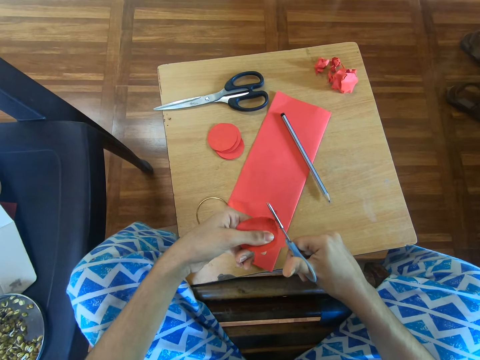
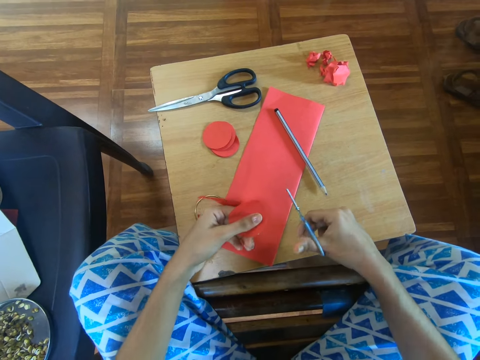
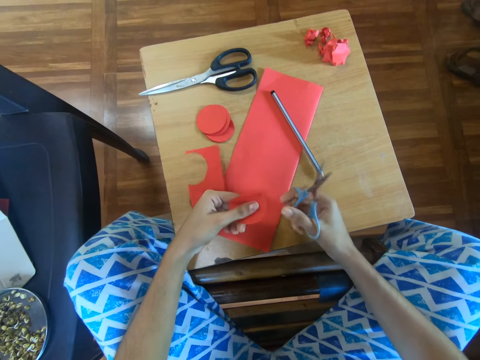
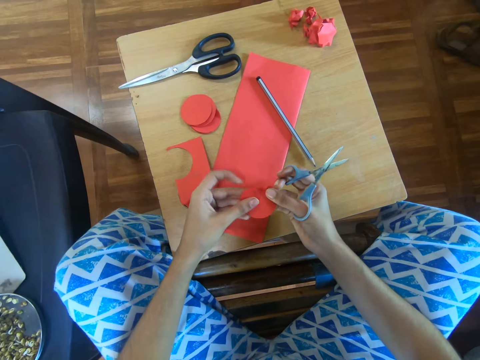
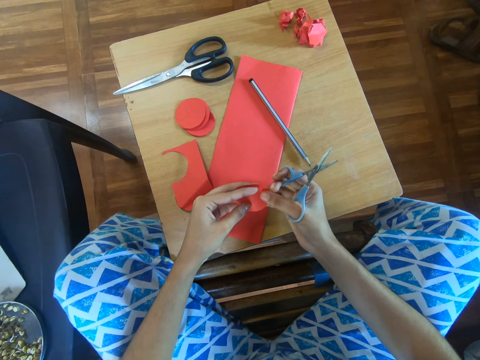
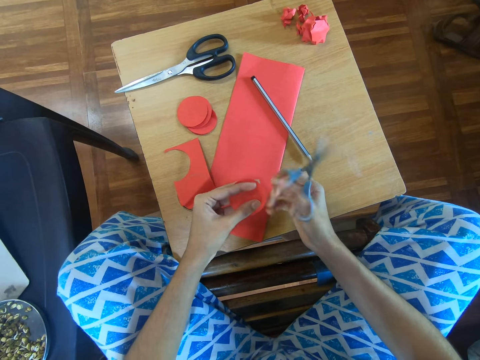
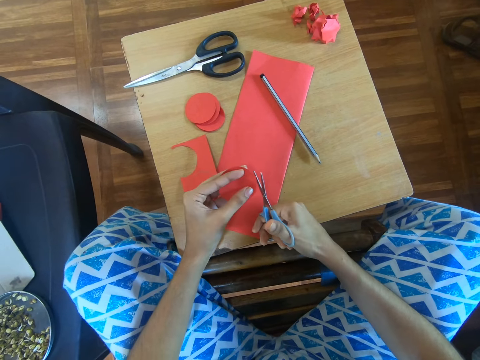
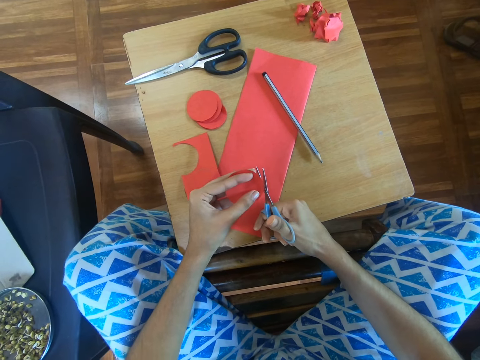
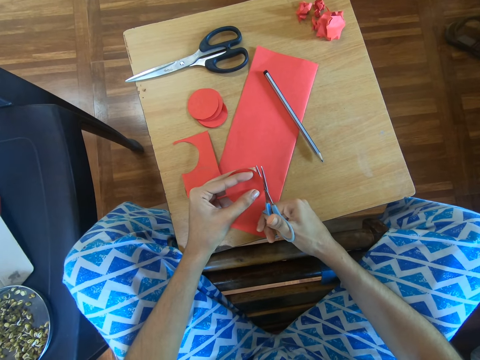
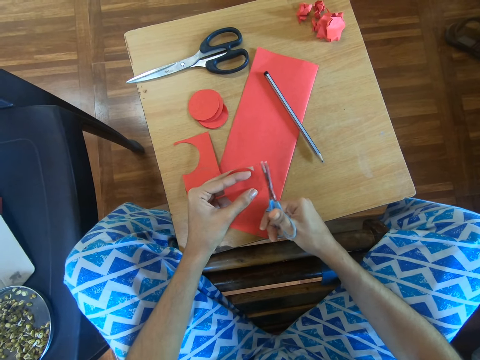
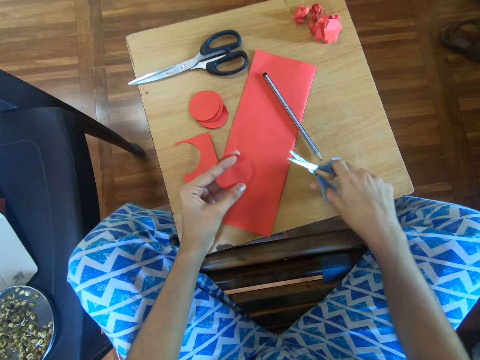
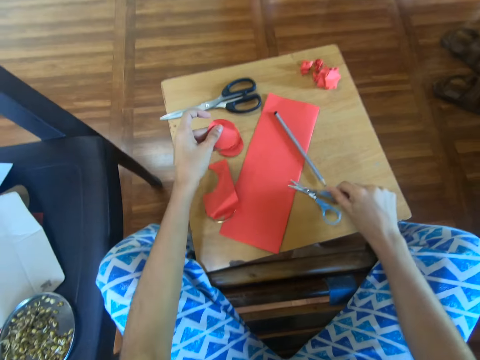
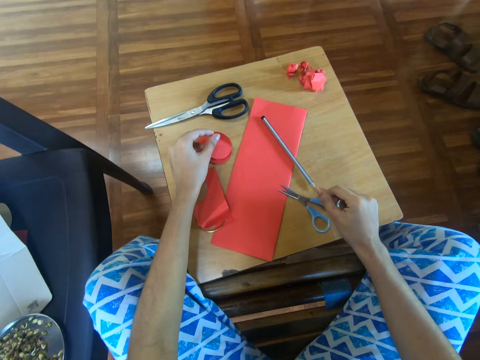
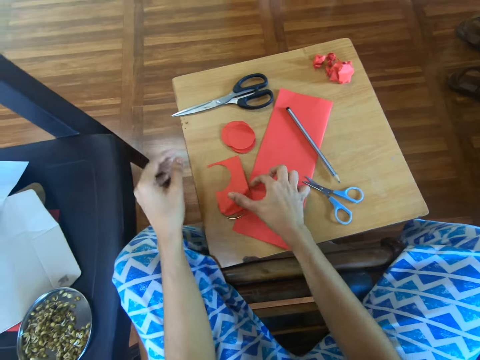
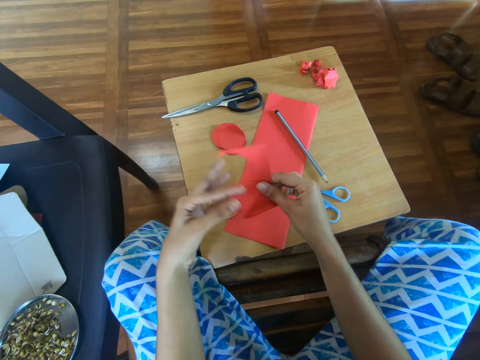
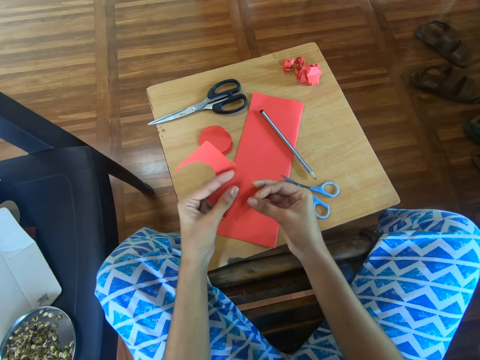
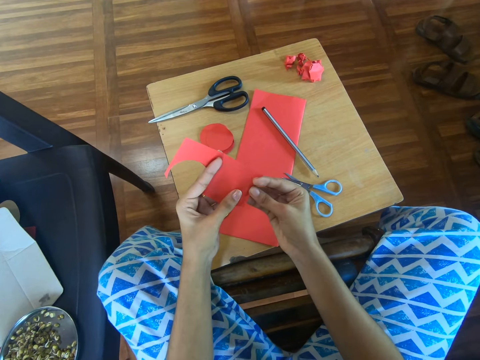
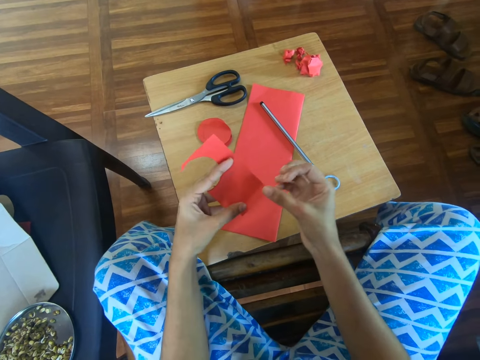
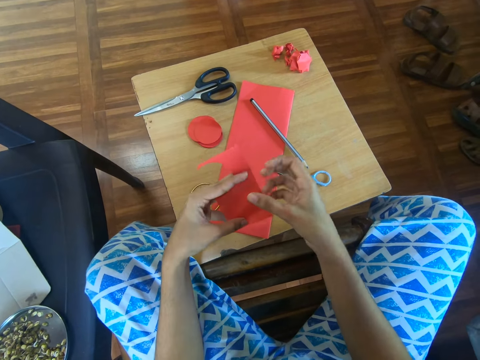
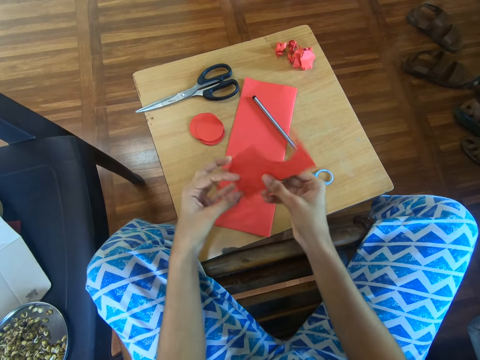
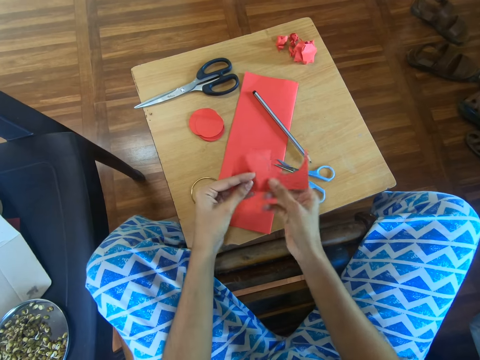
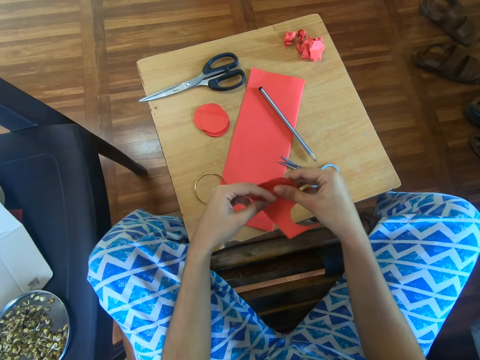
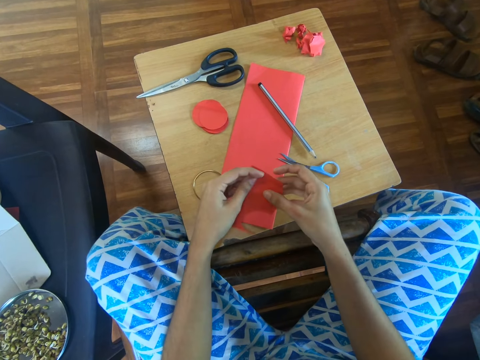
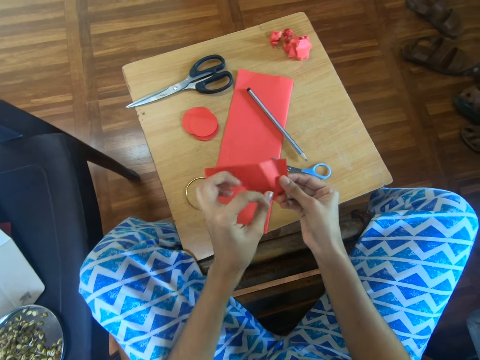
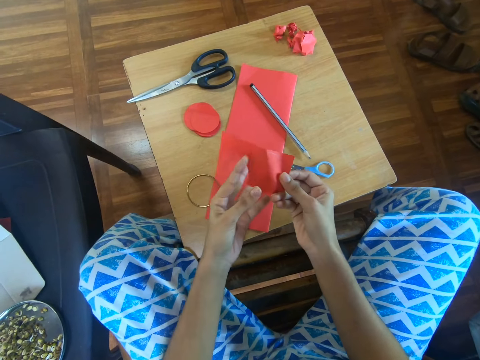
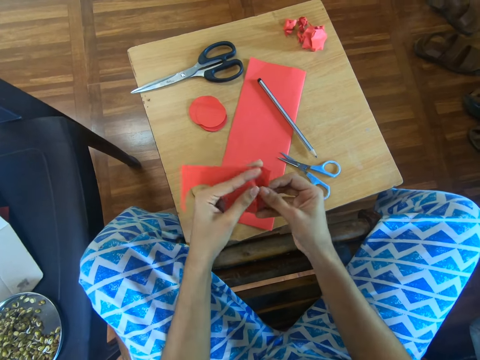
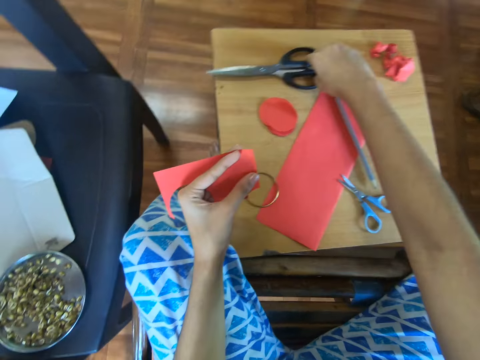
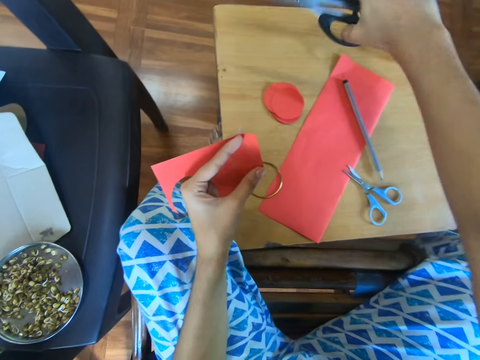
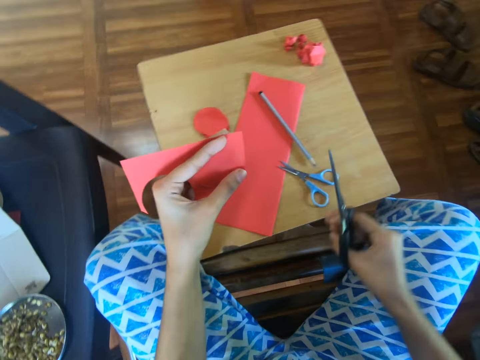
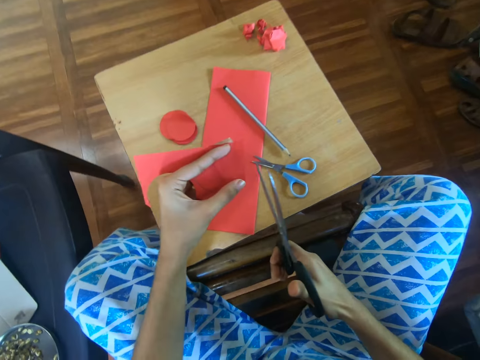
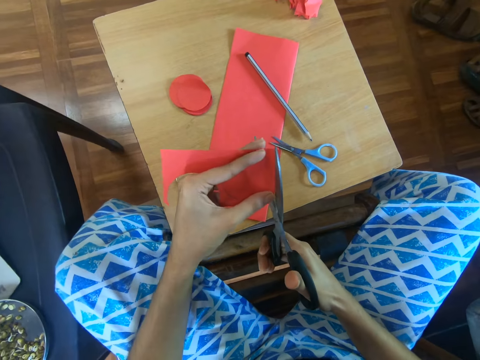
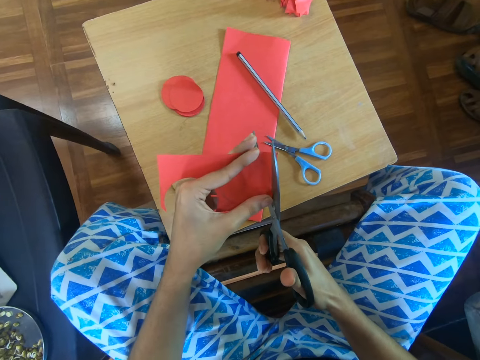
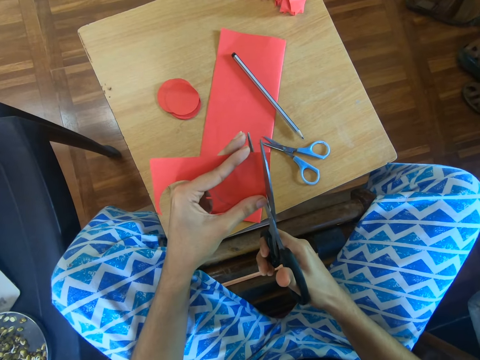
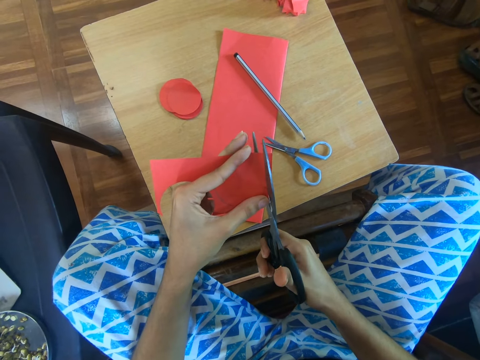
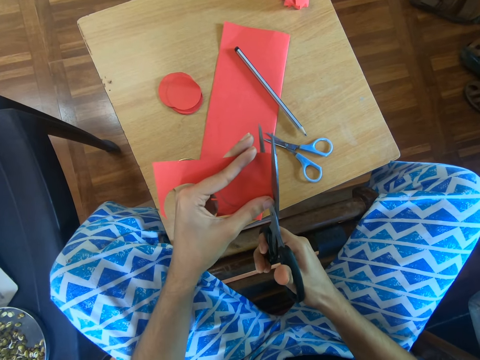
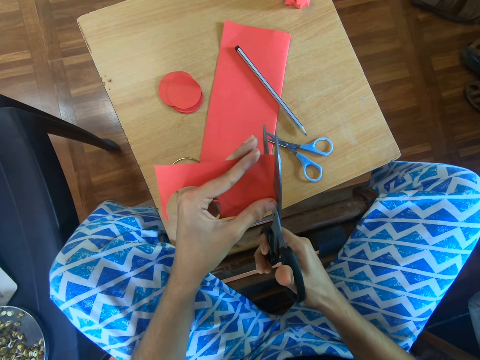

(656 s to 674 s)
The camera wearer holds the manila paper. They cut the manila paper. They drop the scissors on the table. They put down the circular manila paper on the table. They take the marked paper from the table. They hold the manila paper. They take bigger scissors from the table. They cut the paper with the scissors.

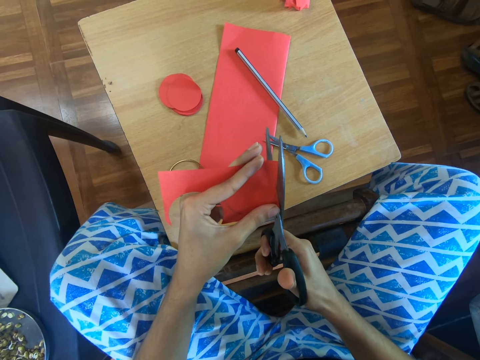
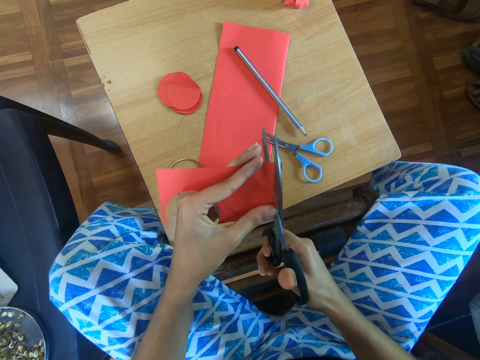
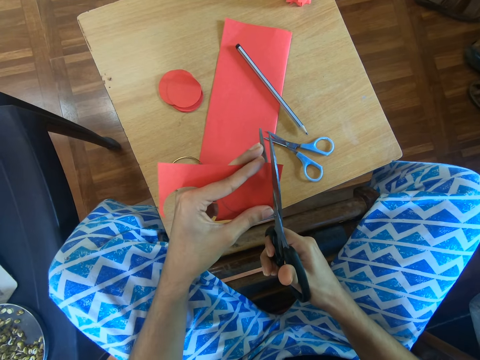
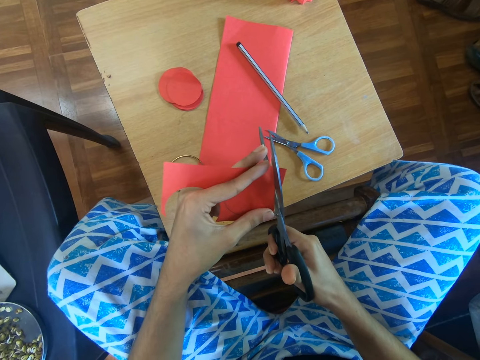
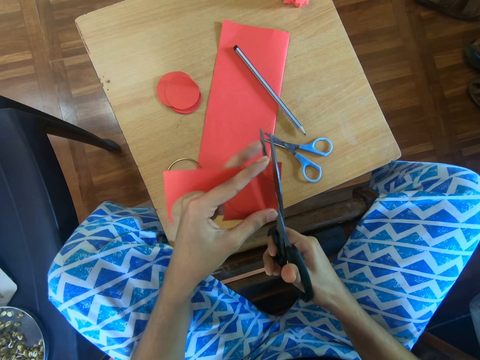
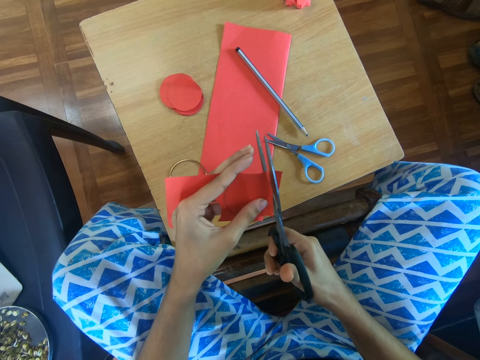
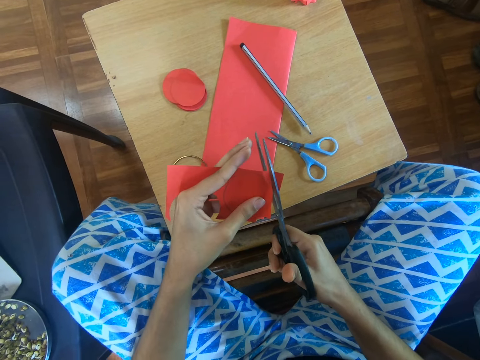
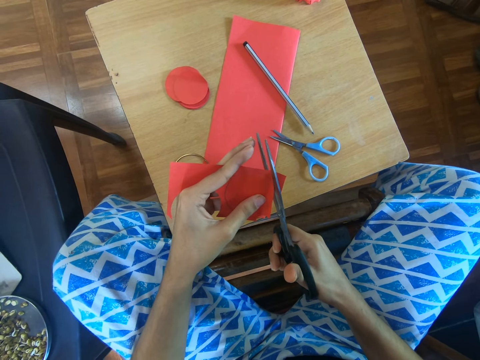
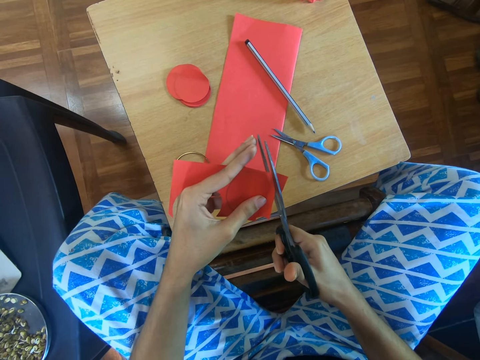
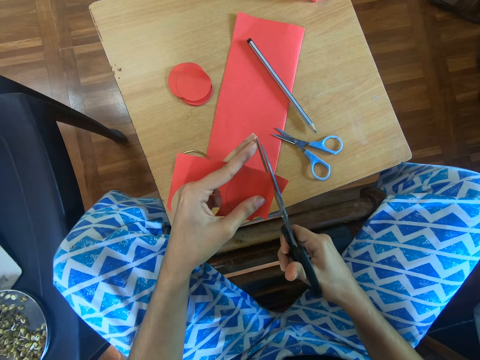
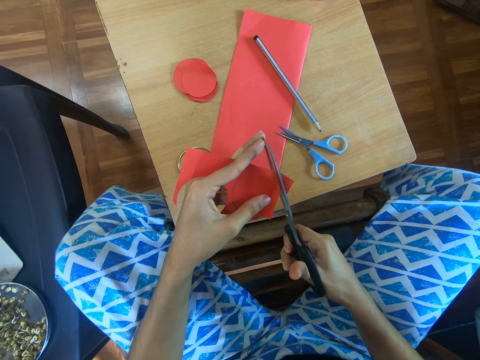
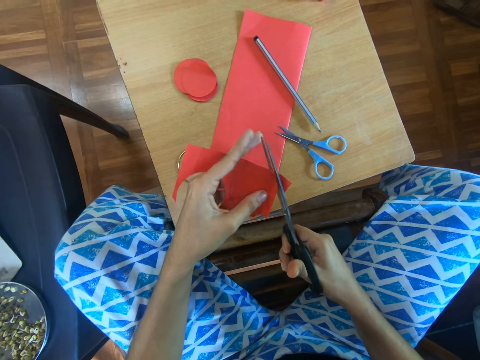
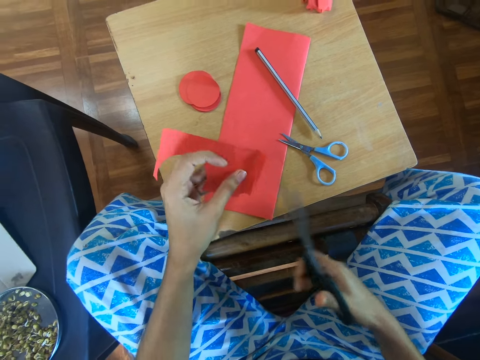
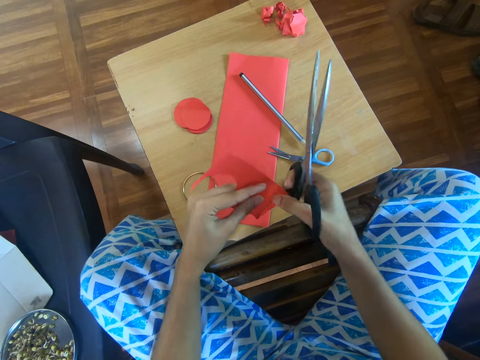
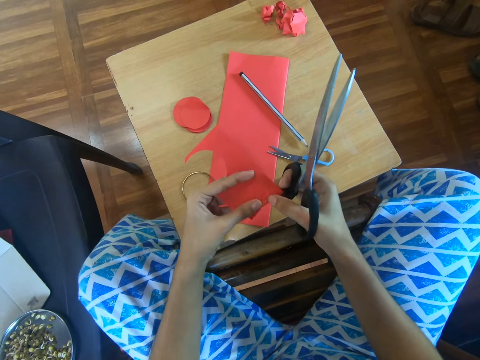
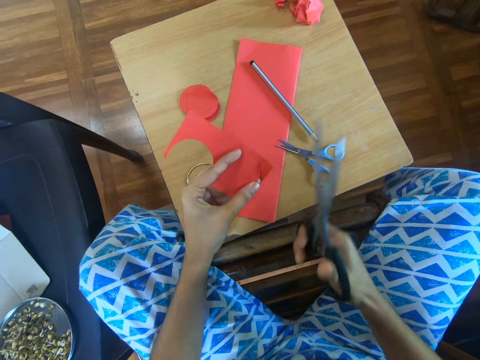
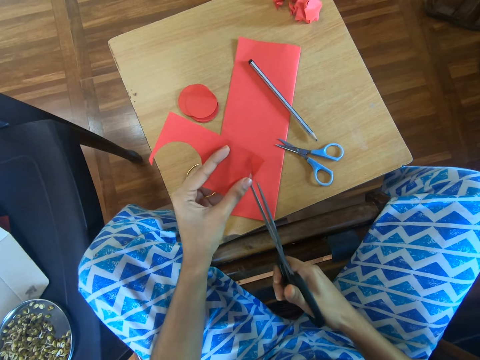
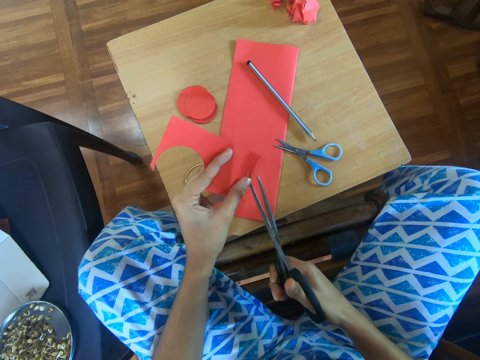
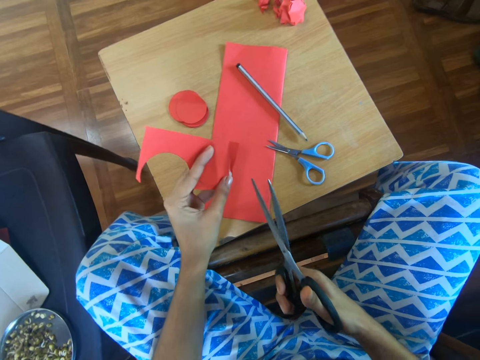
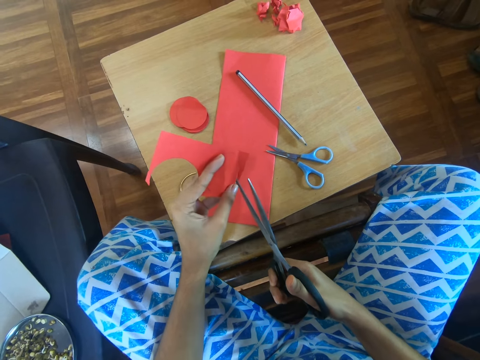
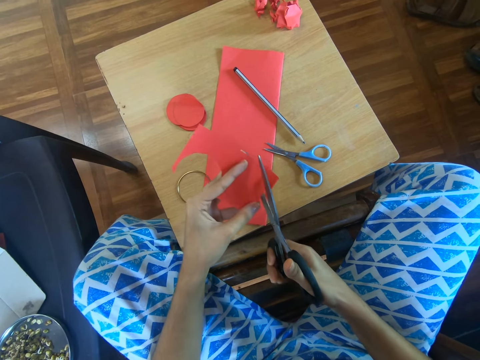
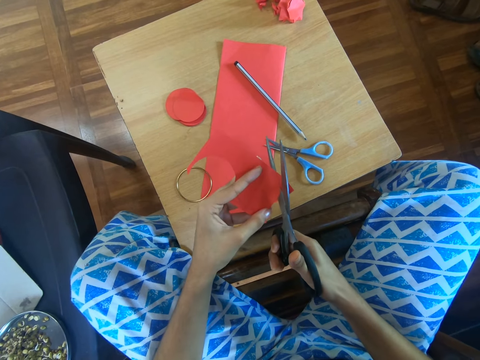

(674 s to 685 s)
The camera wearer holds the manila paper. They cut the manila paper.
